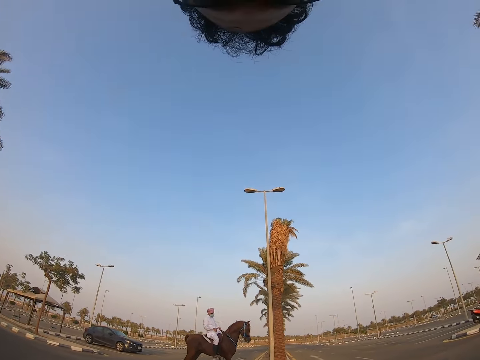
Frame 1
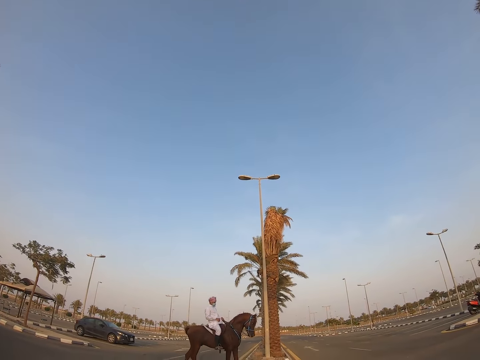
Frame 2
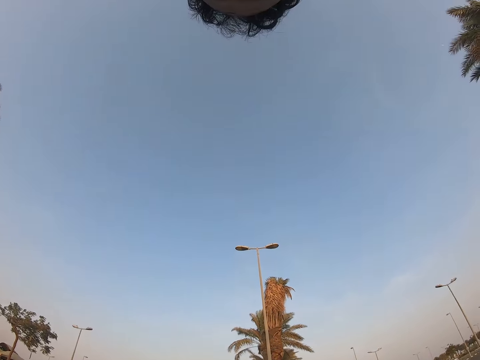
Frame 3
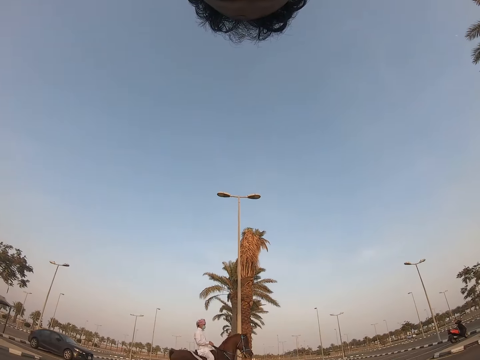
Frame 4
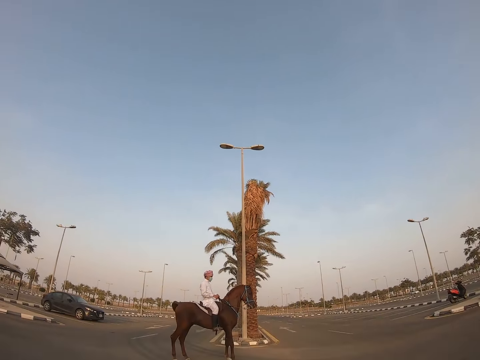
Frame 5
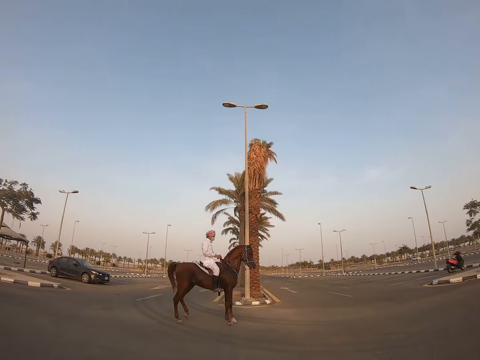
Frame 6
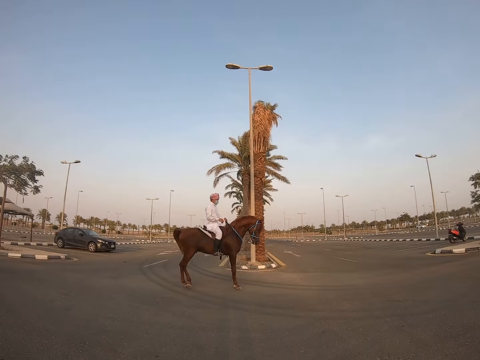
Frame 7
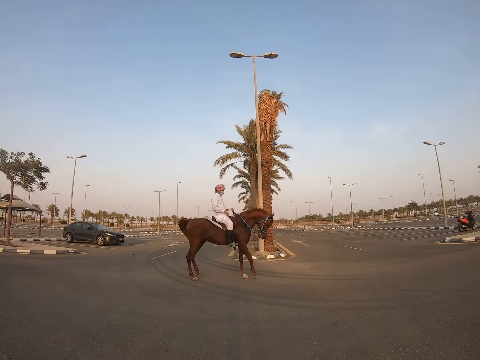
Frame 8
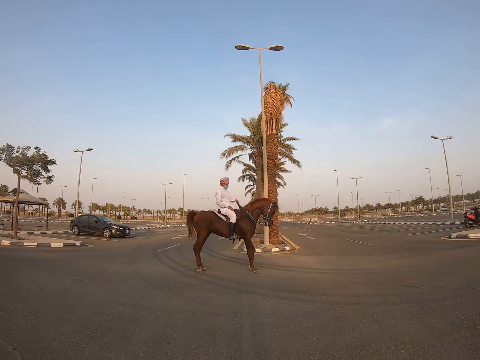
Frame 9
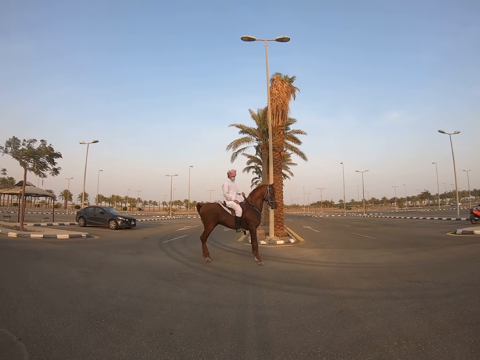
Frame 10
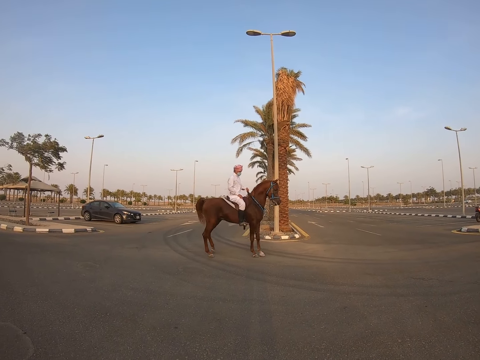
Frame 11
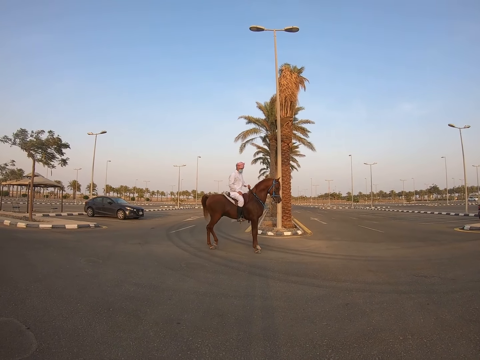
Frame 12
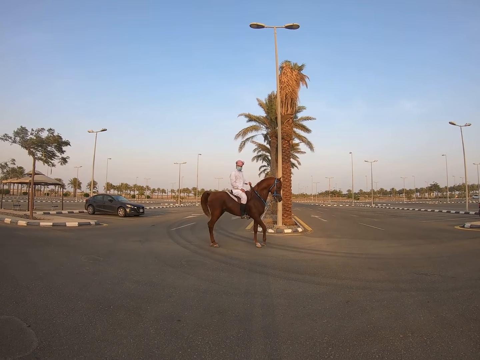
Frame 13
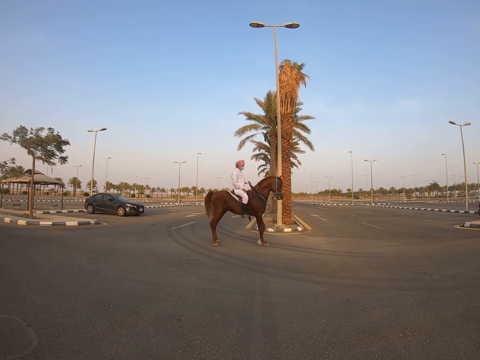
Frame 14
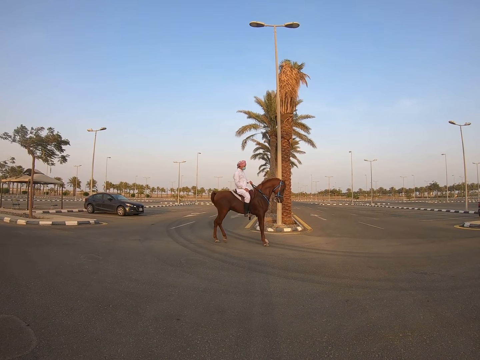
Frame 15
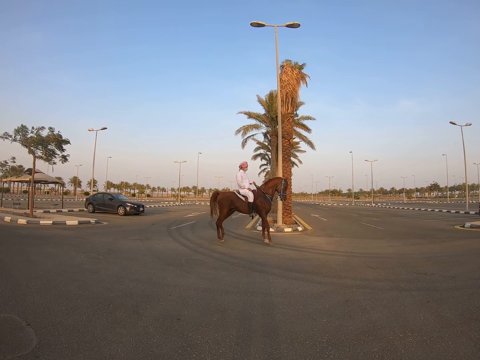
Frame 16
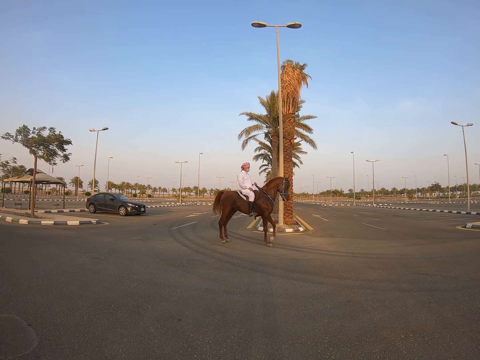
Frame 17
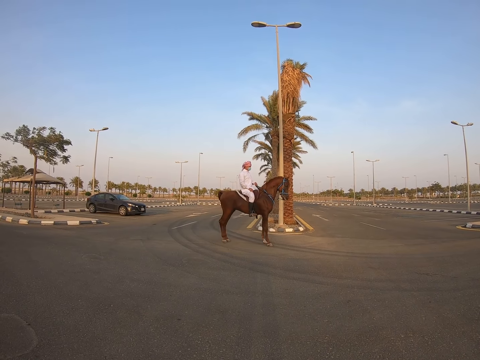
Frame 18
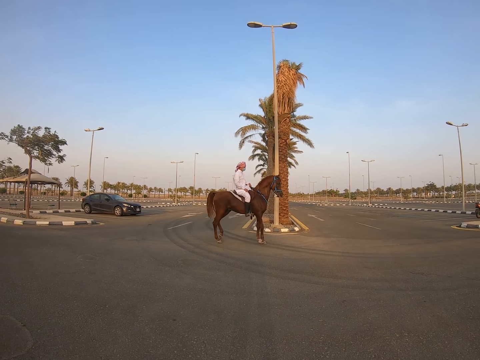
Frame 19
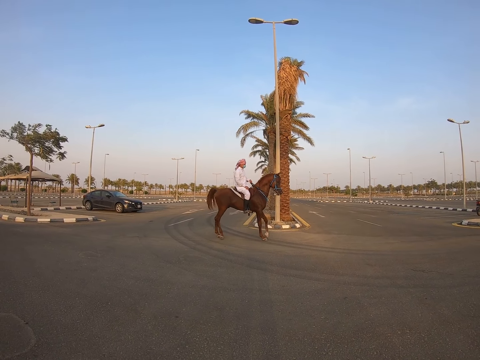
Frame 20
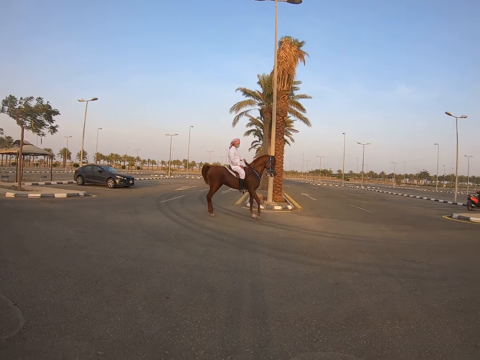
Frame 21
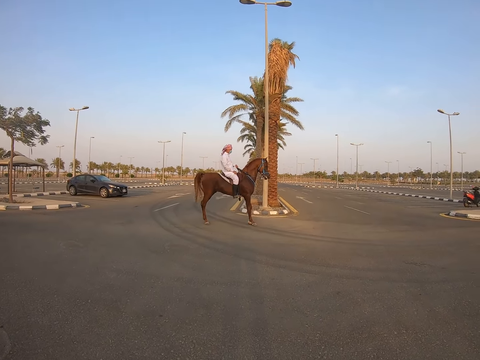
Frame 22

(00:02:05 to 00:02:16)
The camera wearer shows his face on the screen. He takes his face away from the screen. He turns around. He shows his face on the screen. He takes his face away from the screen. A man rides a horse.

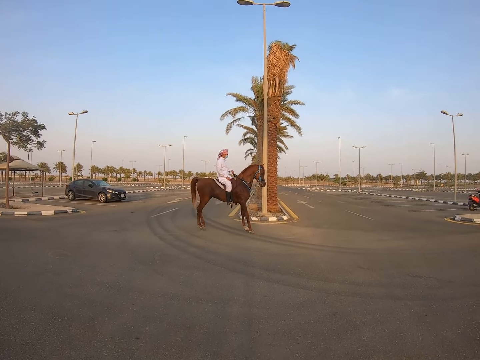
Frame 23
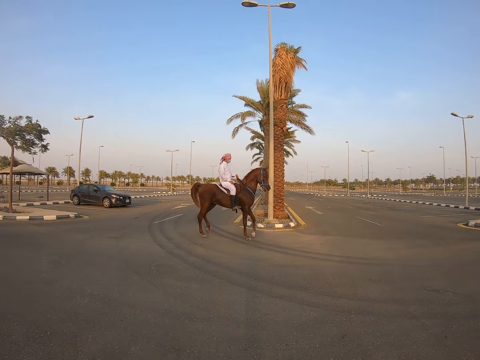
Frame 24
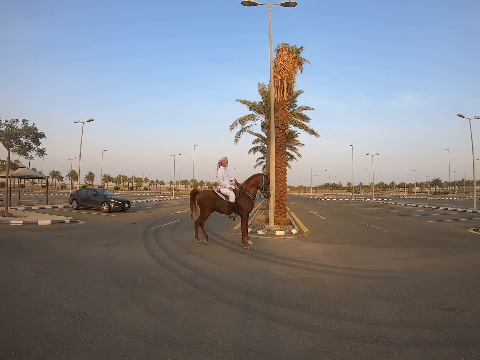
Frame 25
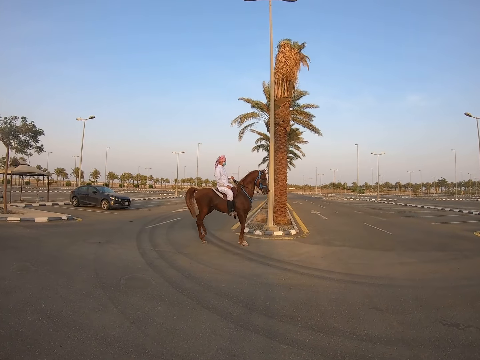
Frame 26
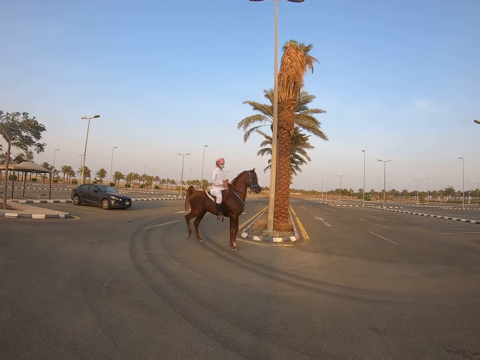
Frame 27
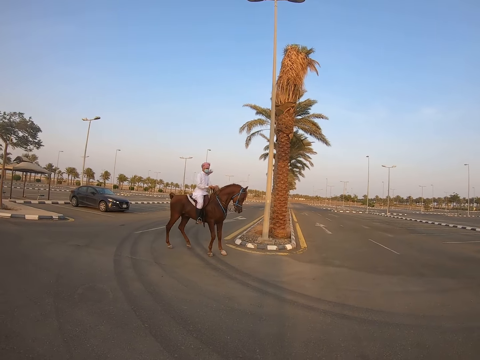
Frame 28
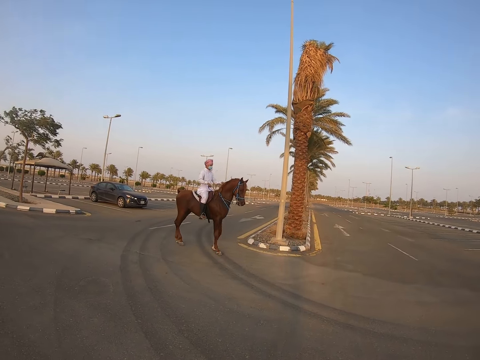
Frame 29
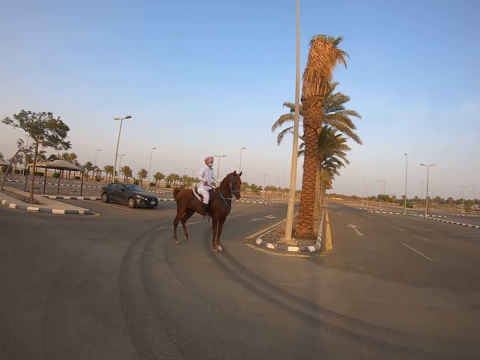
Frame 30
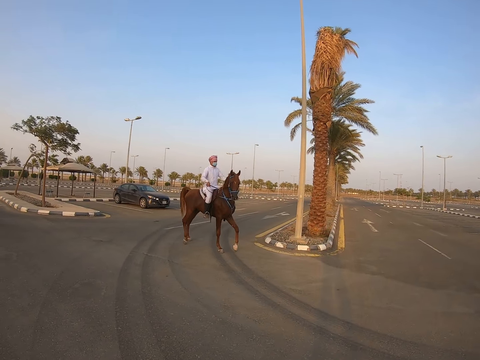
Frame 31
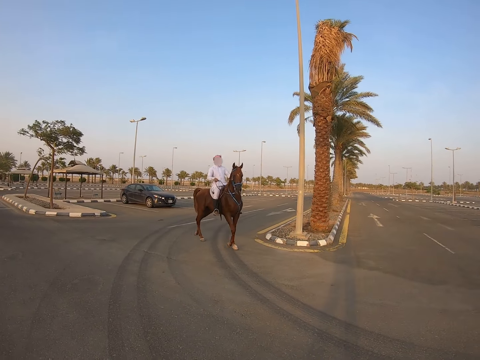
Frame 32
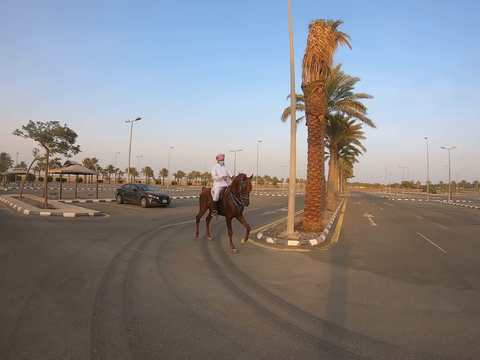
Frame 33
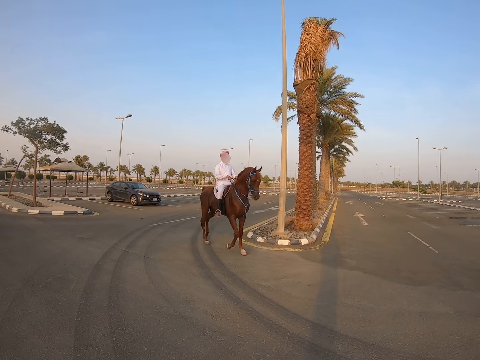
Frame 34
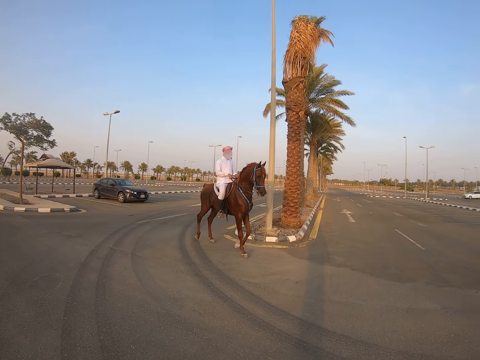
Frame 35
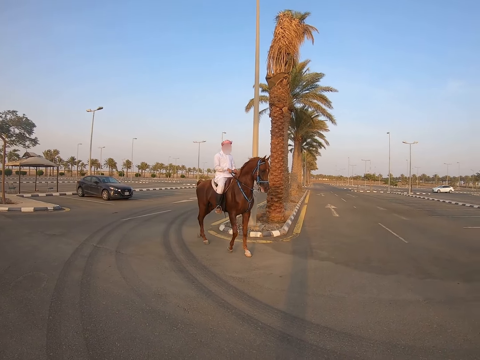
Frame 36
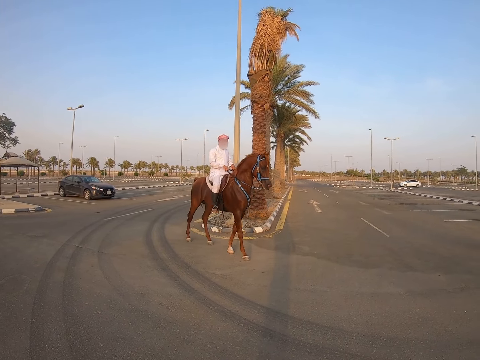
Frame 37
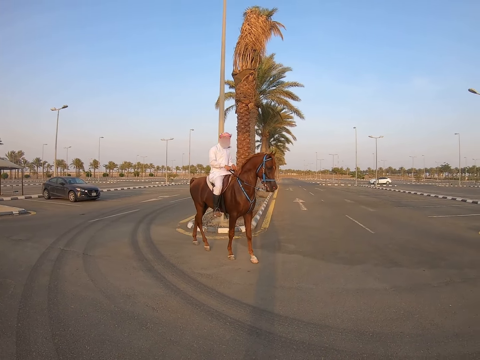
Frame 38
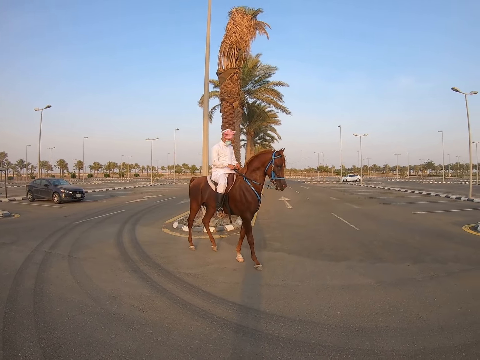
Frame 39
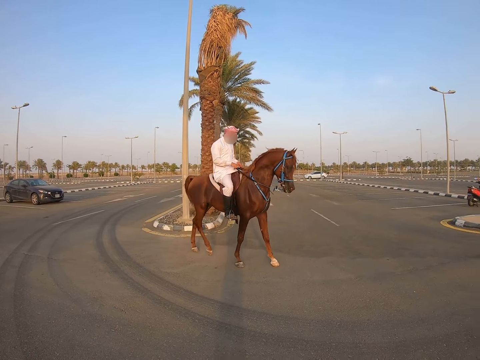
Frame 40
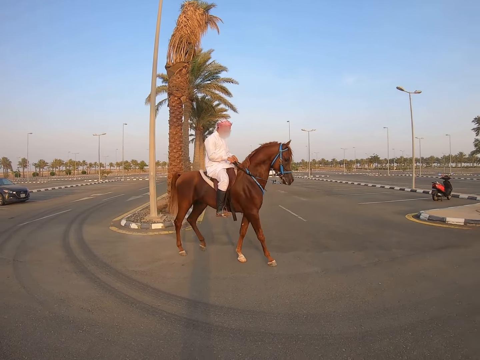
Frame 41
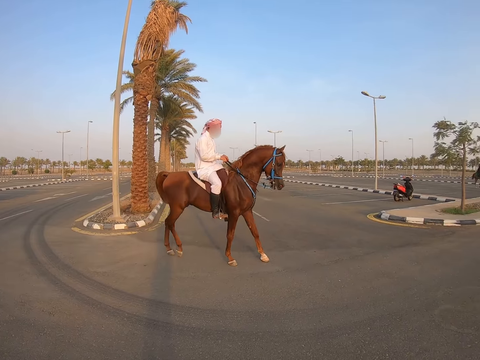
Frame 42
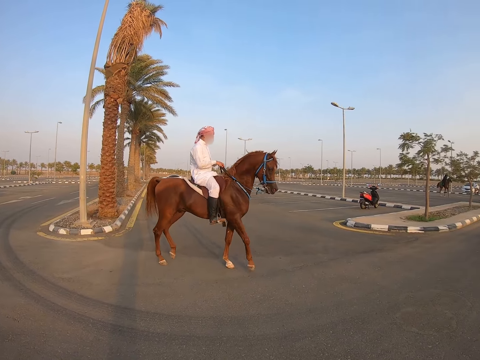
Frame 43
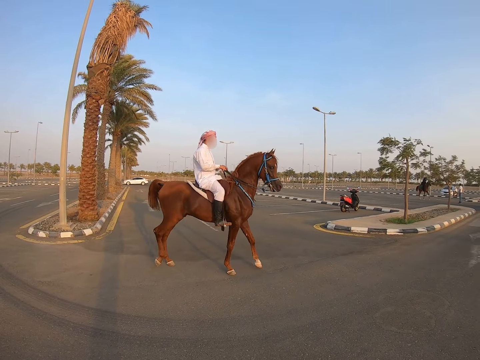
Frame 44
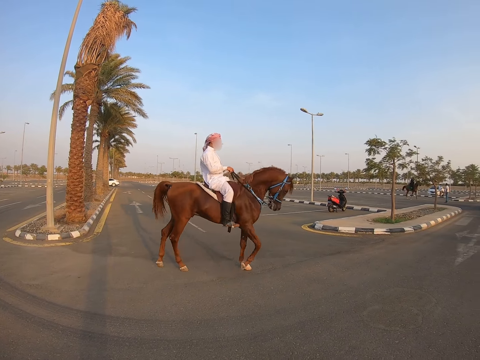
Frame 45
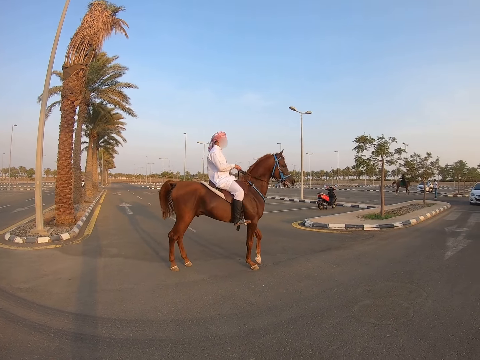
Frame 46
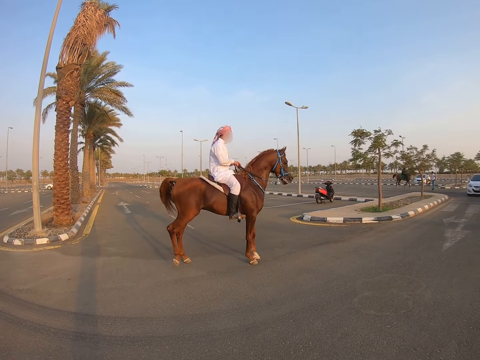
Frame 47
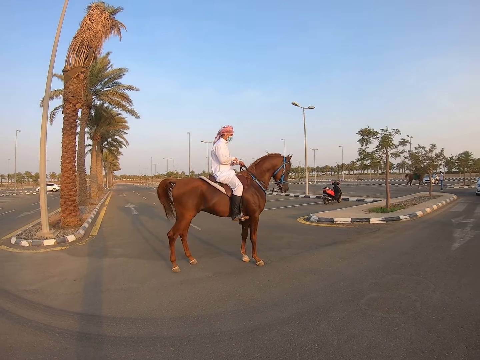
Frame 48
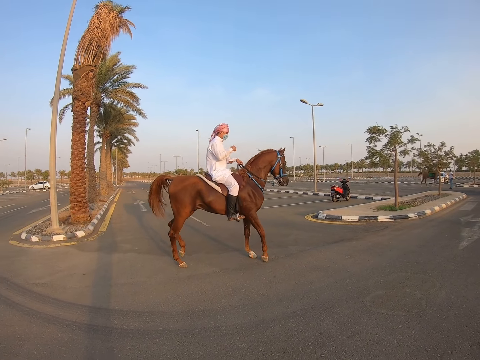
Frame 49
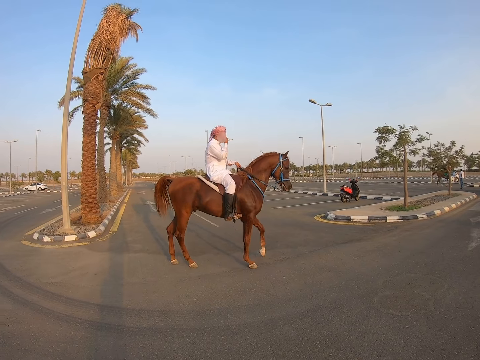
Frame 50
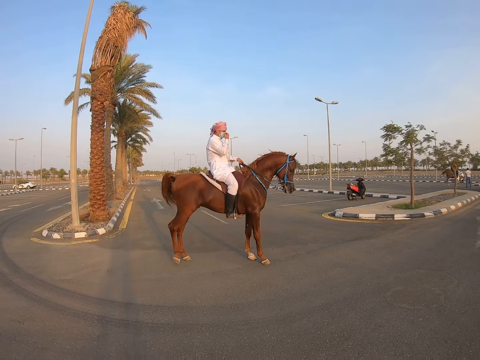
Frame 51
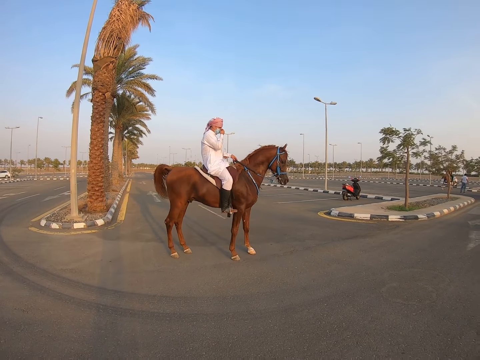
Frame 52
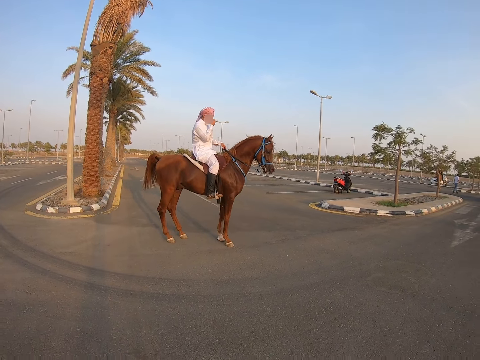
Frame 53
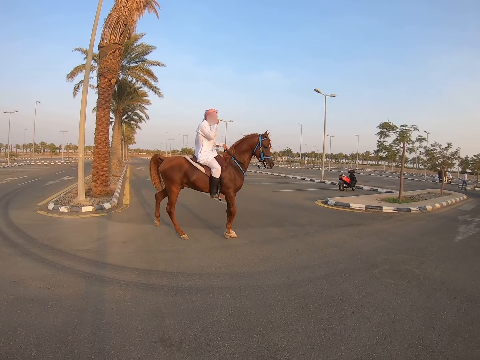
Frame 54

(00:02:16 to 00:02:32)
The camera wearer walks around. A man rides a horse. The camera wearer turns around. The man rides the horse. The man rubs his face with his right hand.
